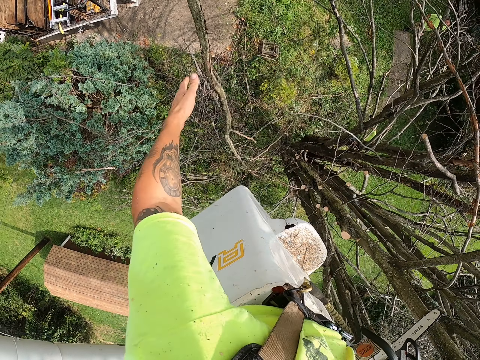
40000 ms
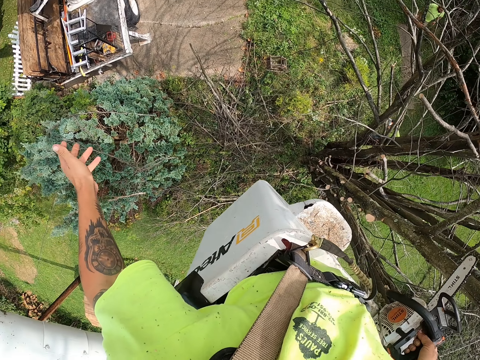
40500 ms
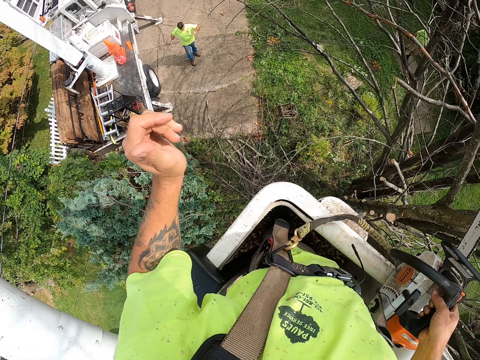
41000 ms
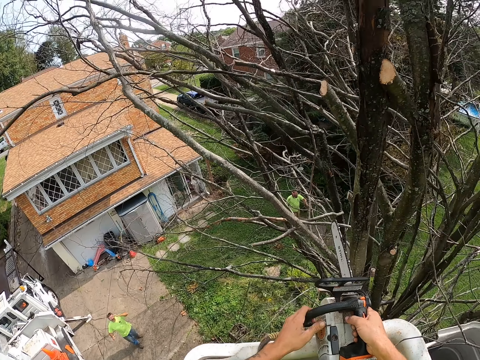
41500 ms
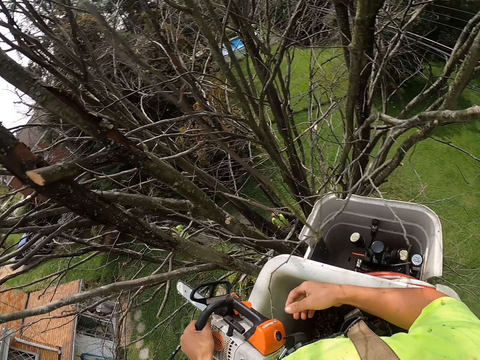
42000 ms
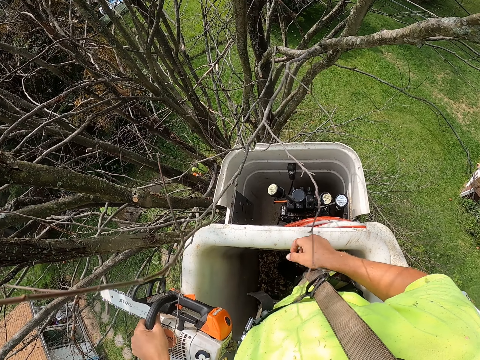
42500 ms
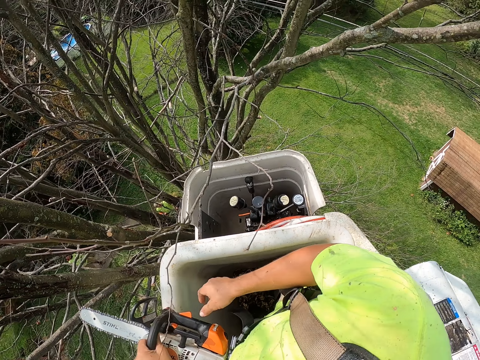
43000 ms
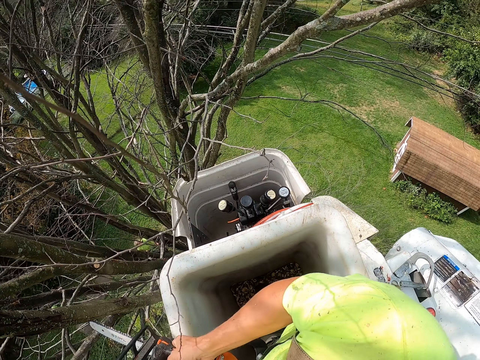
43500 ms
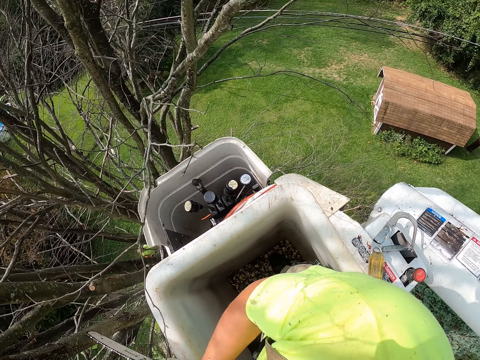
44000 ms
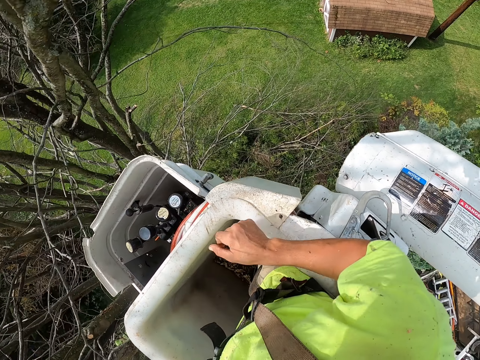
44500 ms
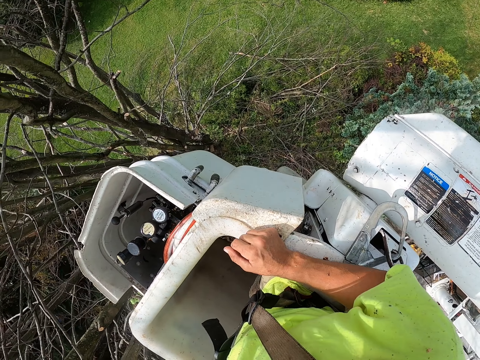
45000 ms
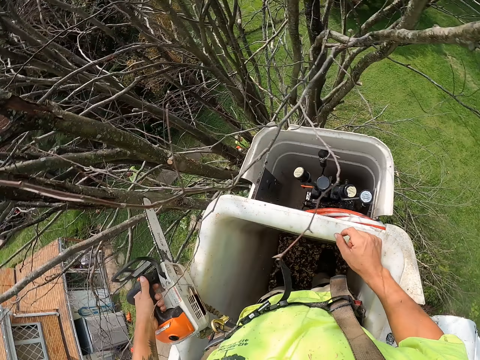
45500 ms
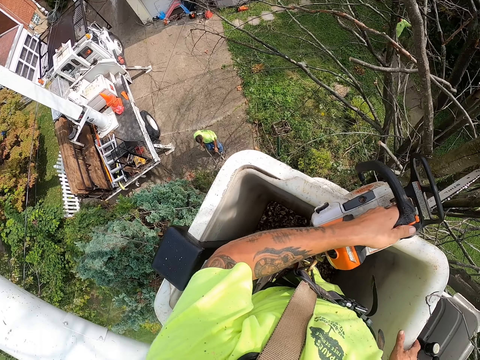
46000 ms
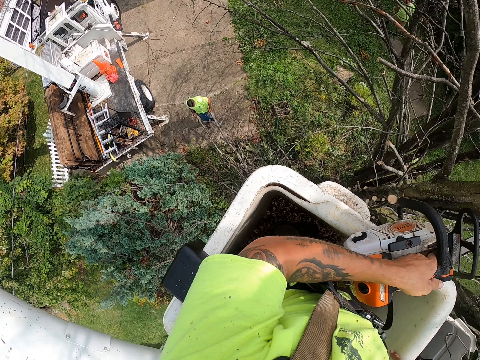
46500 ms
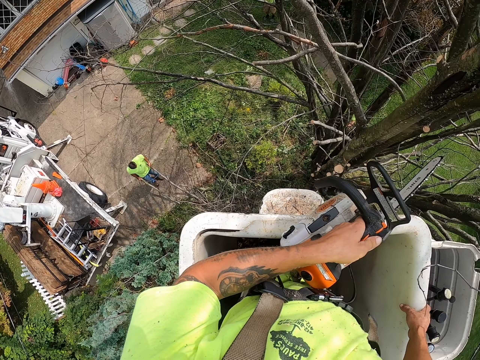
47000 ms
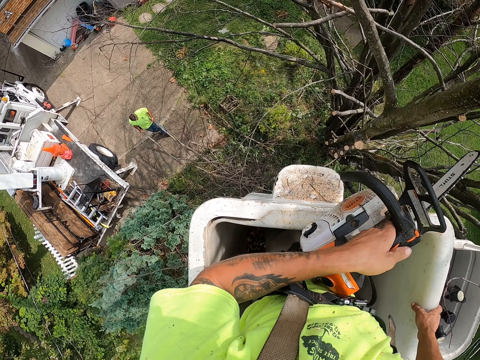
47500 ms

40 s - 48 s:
The camera wearer places his left hand on the power saw in his right hand. He places his right hand on the power saw in his left hand. He places his right hand on the lift crane. He looks around. A man drags some branches from the ground with both hands.

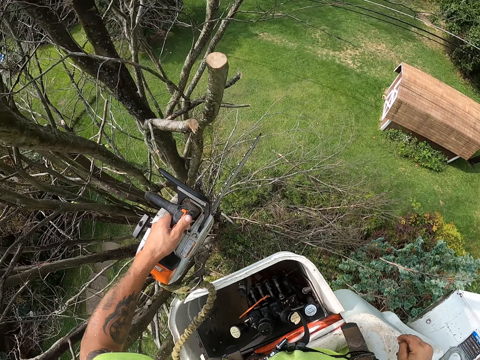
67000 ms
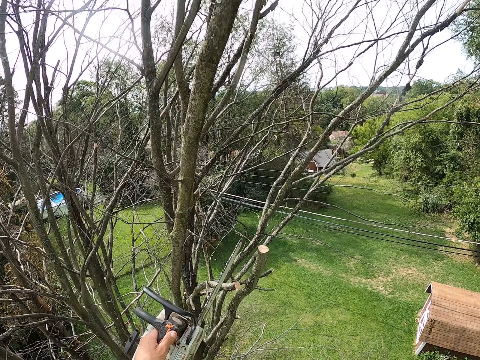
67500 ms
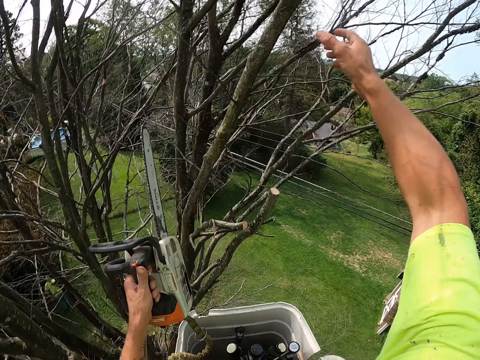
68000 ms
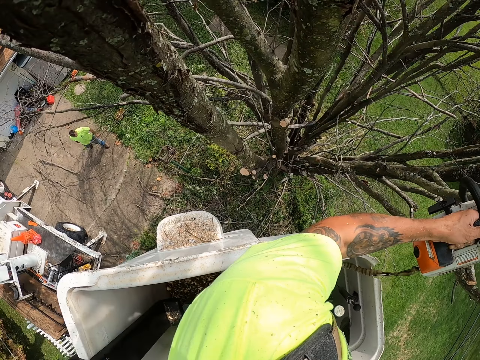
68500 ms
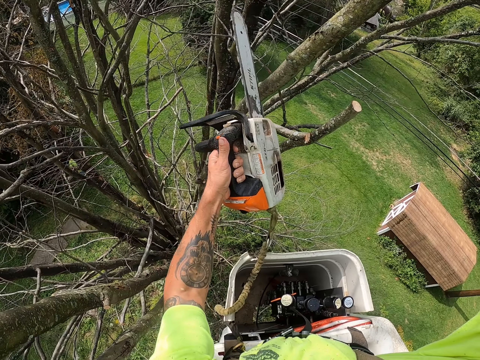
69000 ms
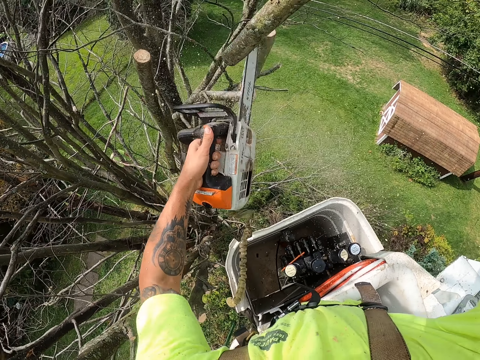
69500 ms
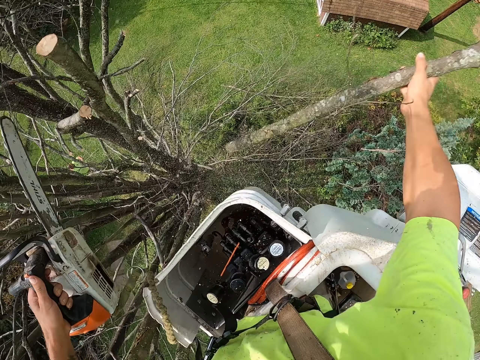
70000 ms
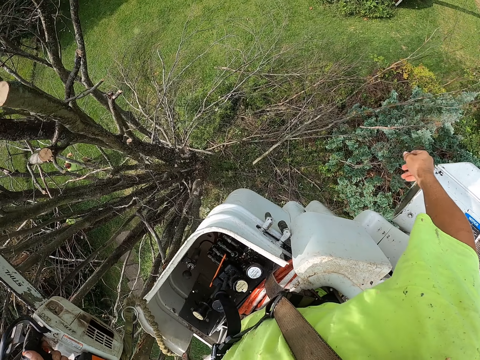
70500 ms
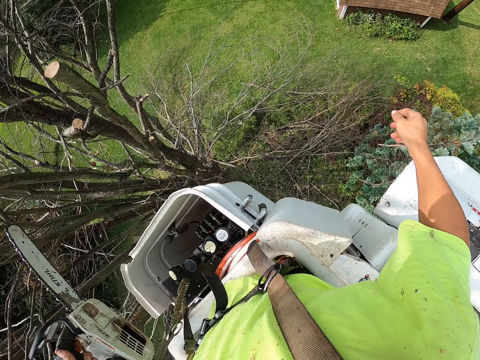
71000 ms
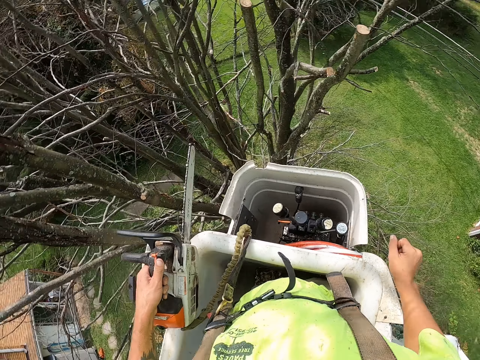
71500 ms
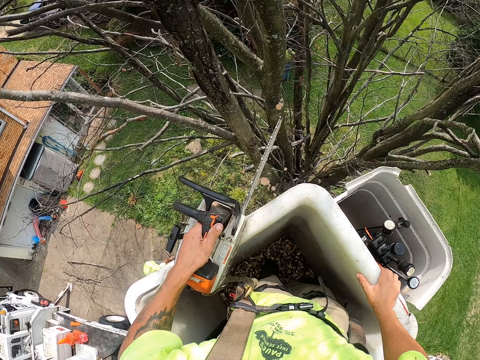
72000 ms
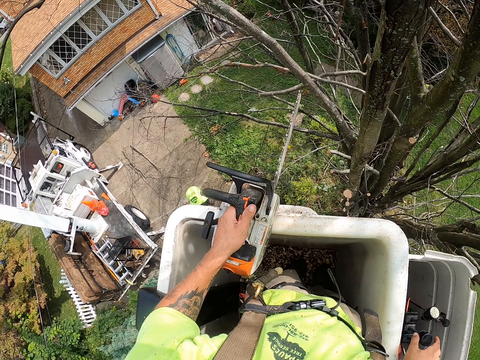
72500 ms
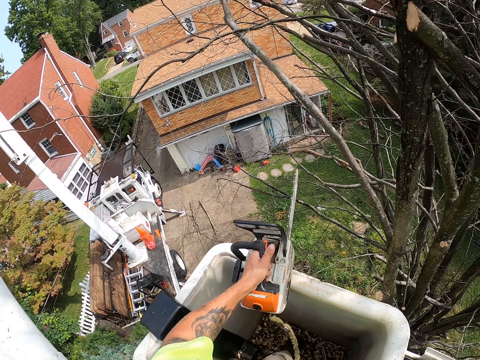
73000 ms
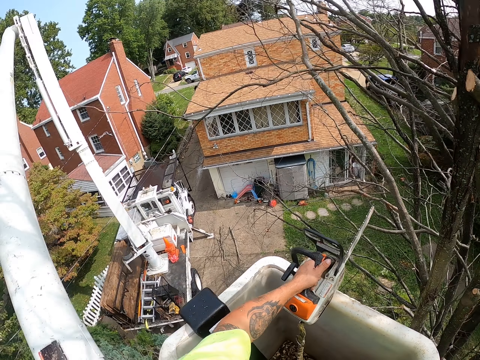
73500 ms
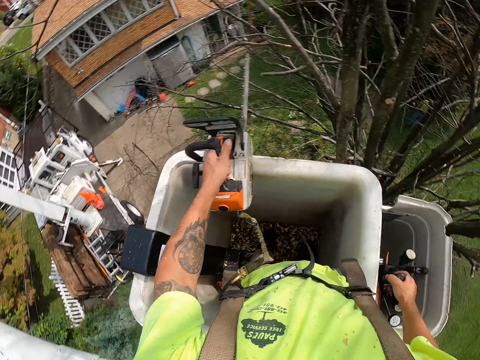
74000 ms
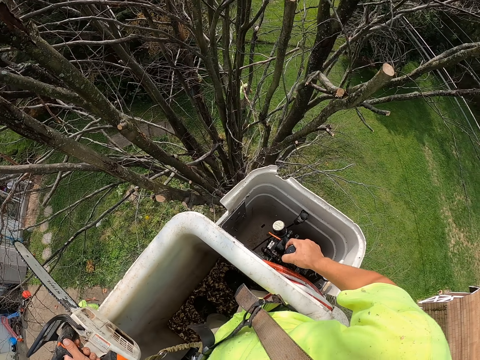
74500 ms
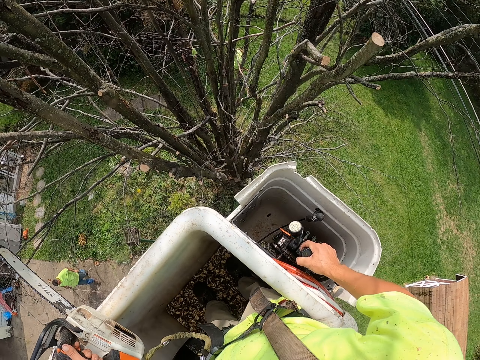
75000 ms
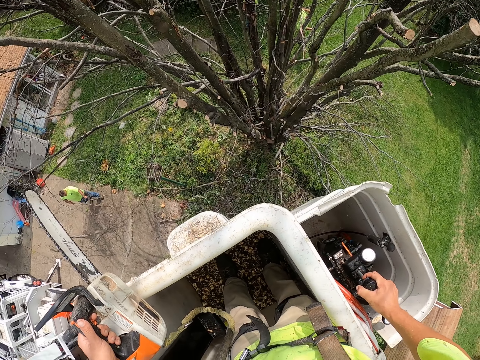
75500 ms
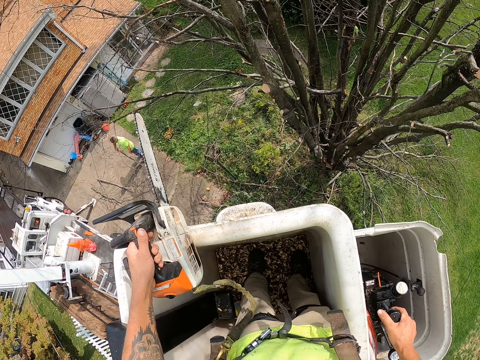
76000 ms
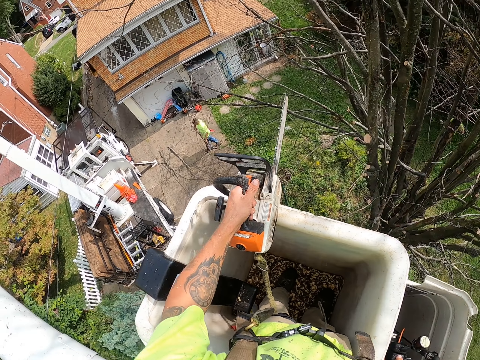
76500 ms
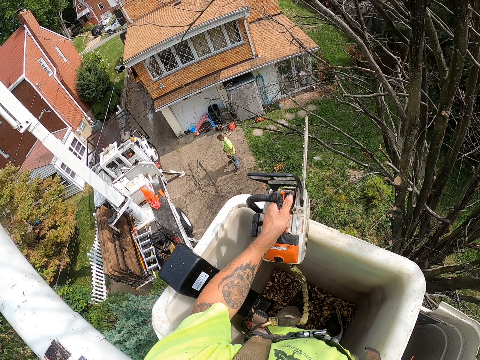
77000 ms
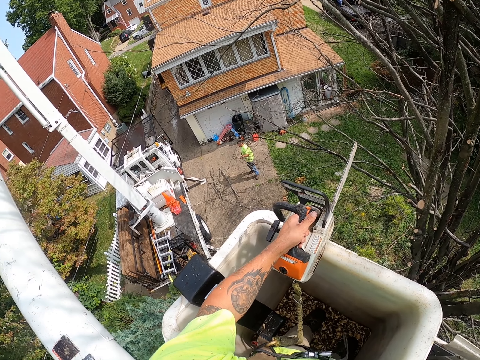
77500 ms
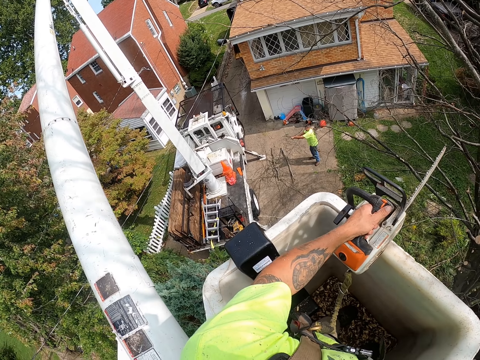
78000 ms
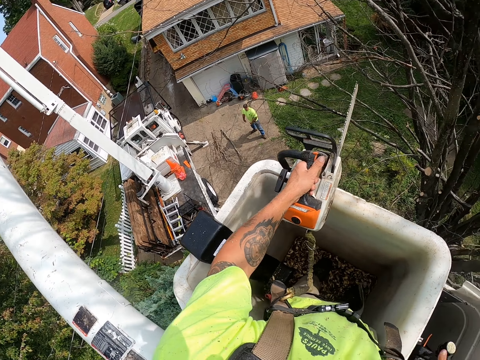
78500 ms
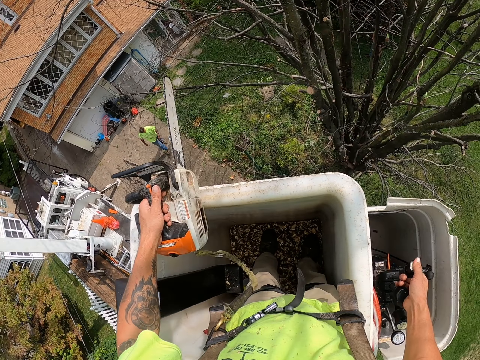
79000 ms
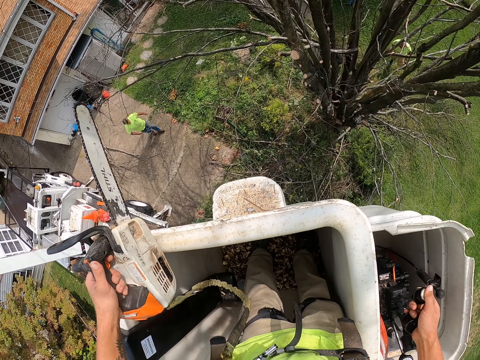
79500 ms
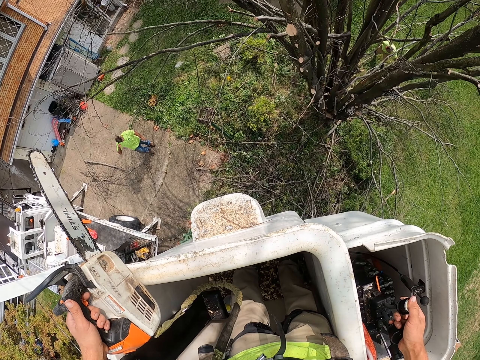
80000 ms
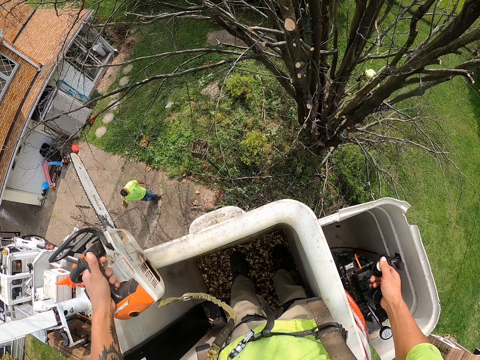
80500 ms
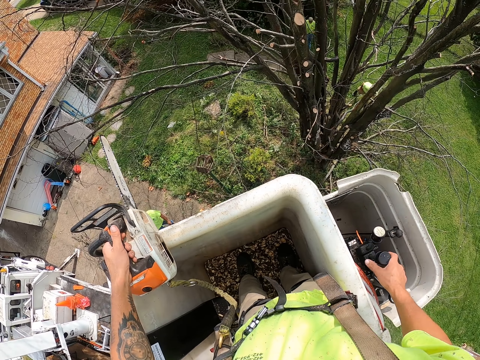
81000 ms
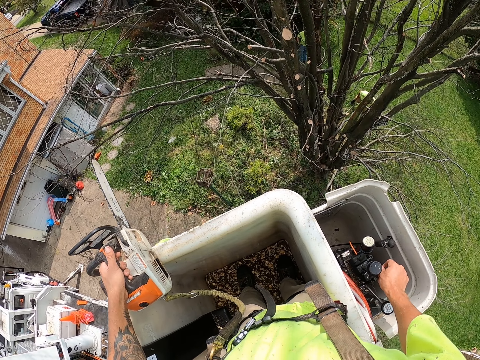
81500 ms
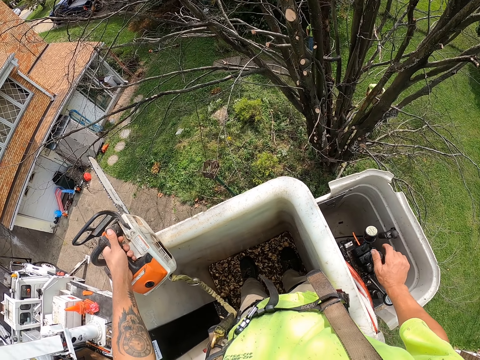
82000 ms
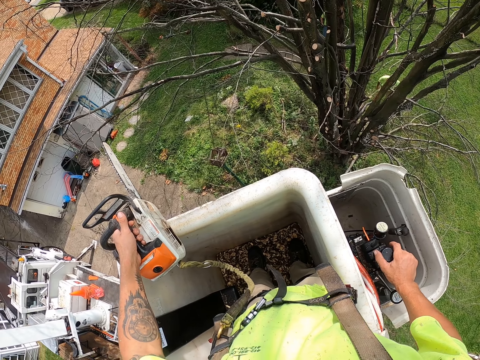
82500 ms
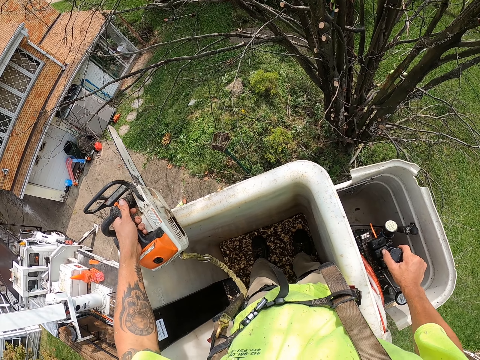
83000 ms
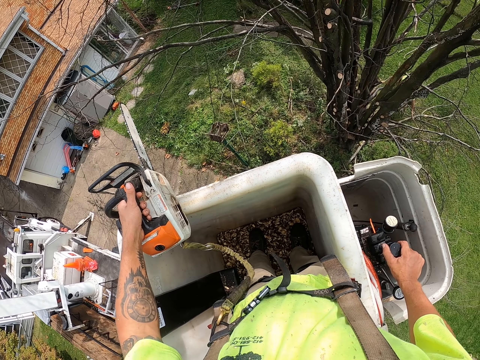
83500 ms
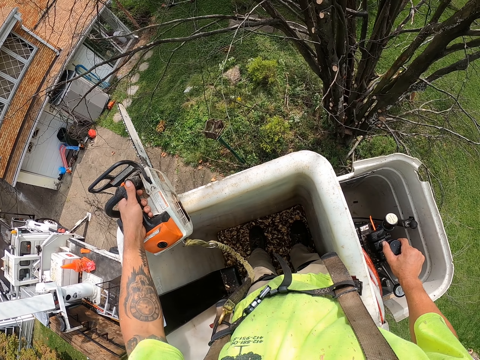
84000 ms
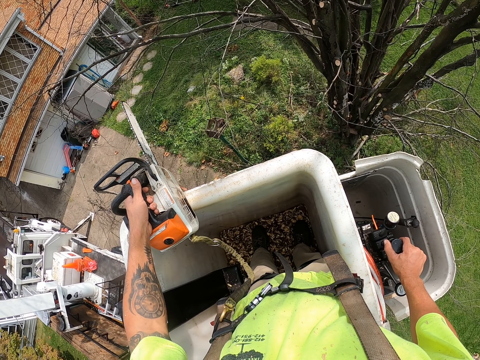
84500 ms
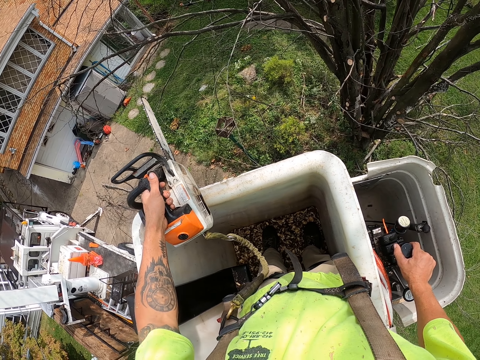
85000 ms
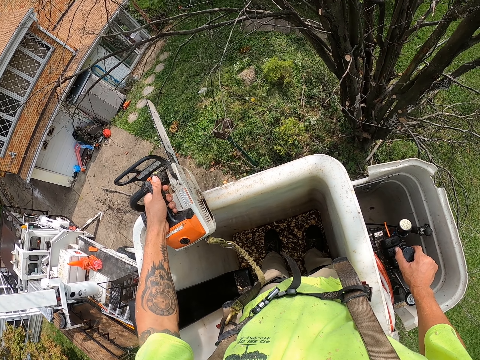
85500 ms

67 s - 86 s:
The camera wearer cuts a branch on the tree with the power saw in his left hand. He throws the branch on the ground with his right hand. He places his right hand on the lift crane. He controls the bucket lift. He moves the lever in the lift crane with his right hand. A man throws the branches on the ground with both hands.
